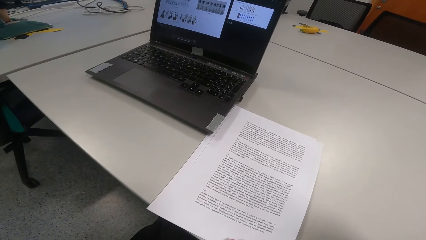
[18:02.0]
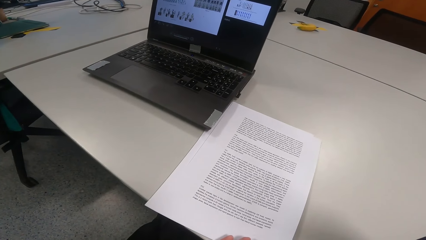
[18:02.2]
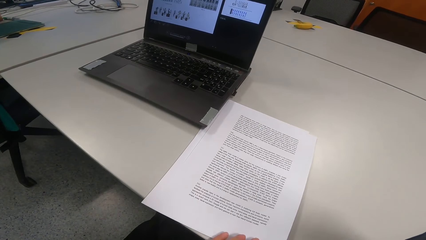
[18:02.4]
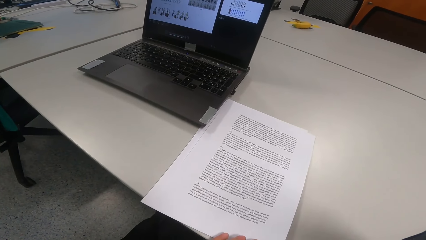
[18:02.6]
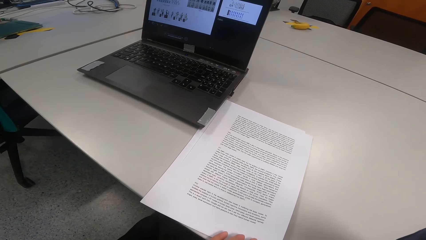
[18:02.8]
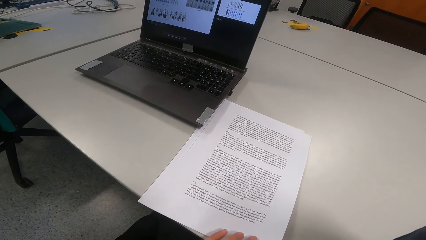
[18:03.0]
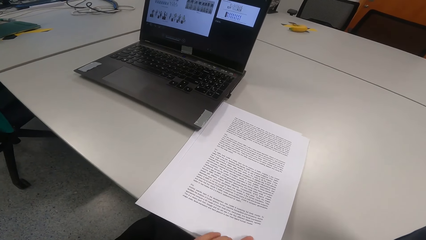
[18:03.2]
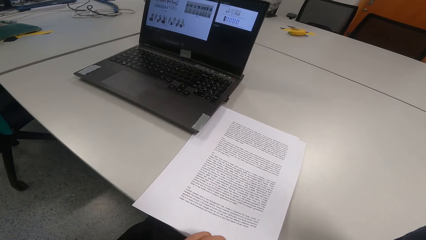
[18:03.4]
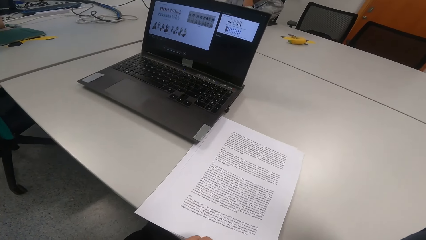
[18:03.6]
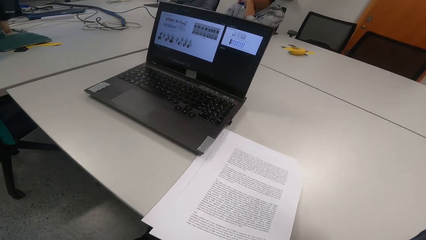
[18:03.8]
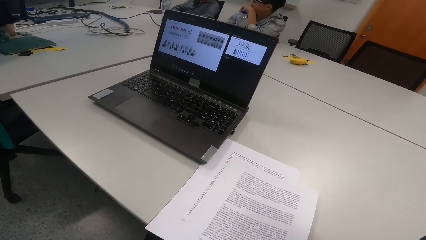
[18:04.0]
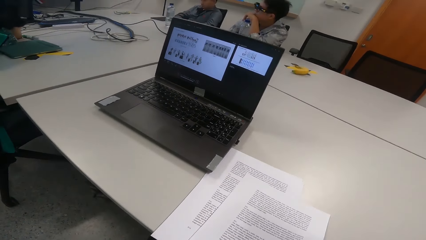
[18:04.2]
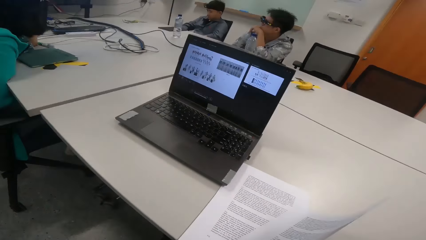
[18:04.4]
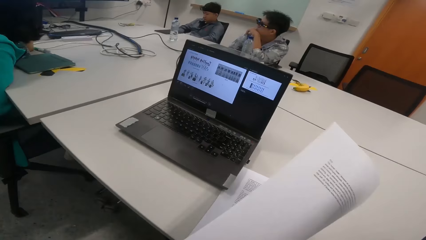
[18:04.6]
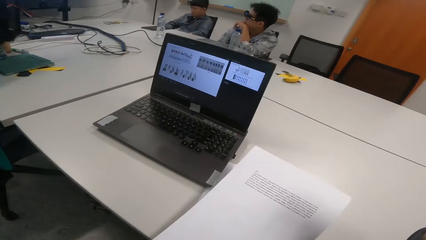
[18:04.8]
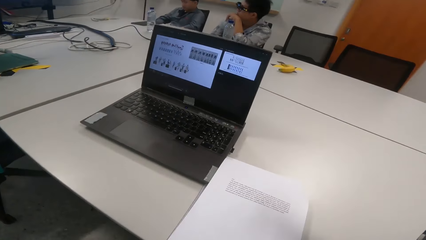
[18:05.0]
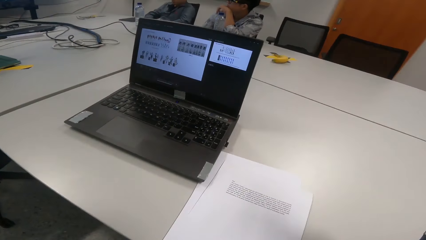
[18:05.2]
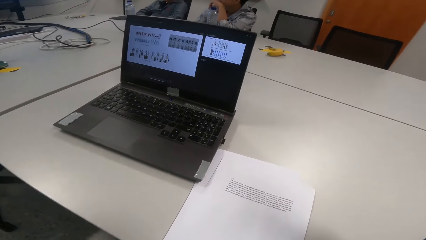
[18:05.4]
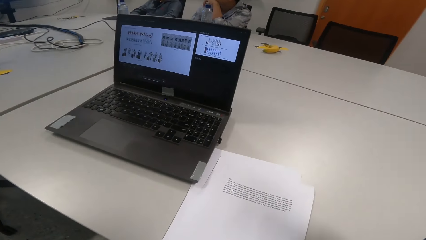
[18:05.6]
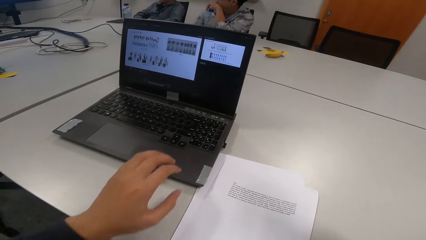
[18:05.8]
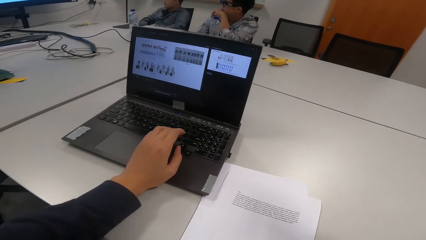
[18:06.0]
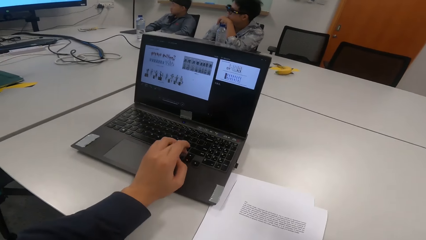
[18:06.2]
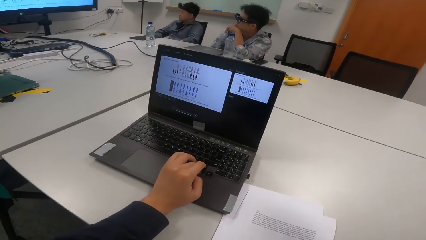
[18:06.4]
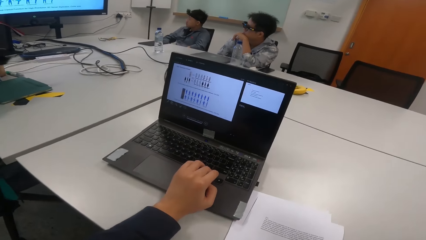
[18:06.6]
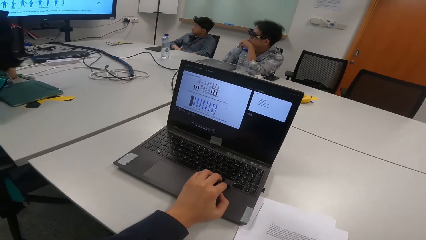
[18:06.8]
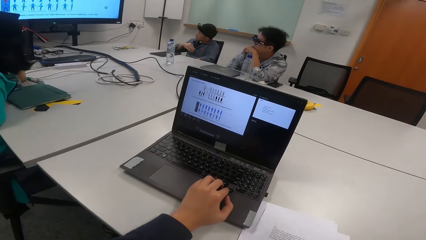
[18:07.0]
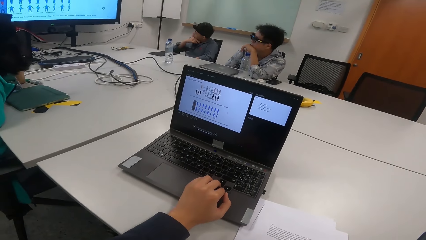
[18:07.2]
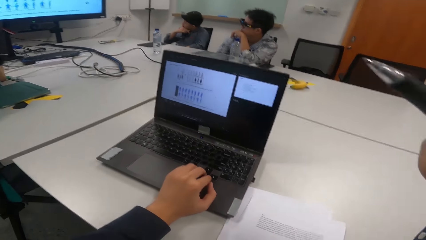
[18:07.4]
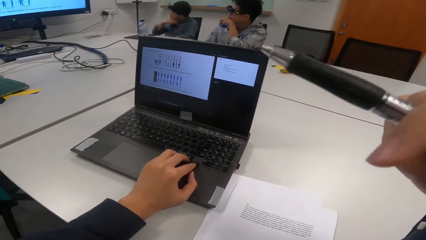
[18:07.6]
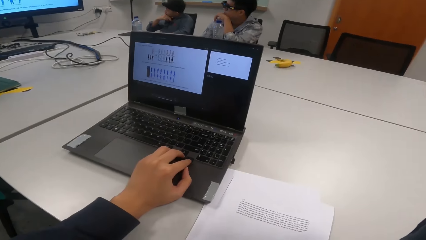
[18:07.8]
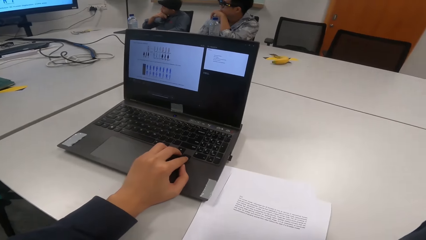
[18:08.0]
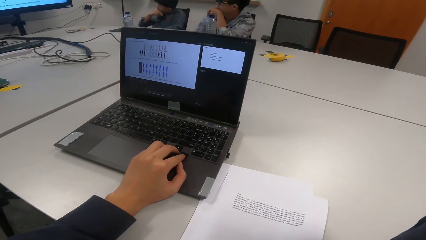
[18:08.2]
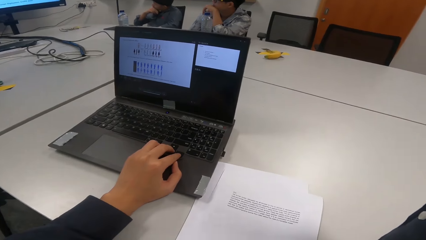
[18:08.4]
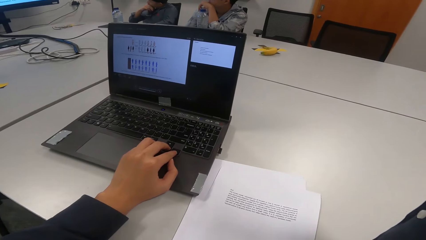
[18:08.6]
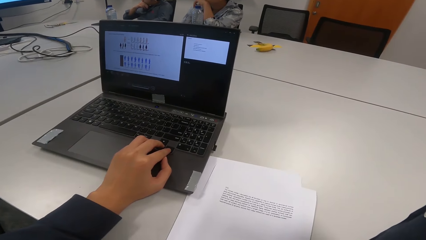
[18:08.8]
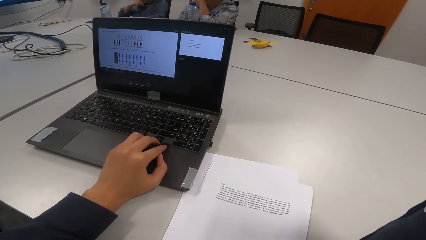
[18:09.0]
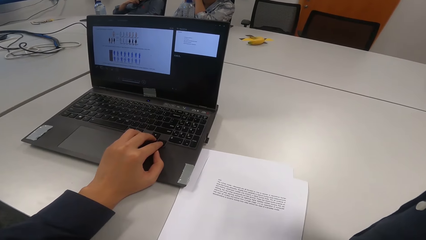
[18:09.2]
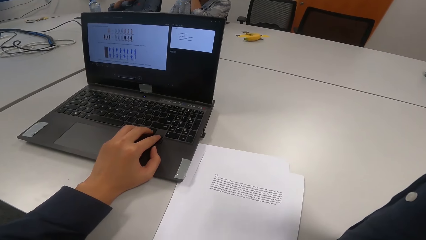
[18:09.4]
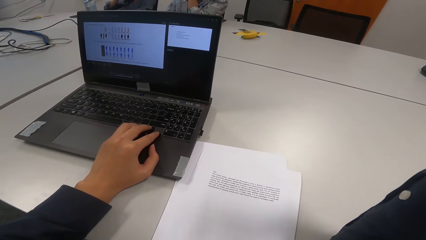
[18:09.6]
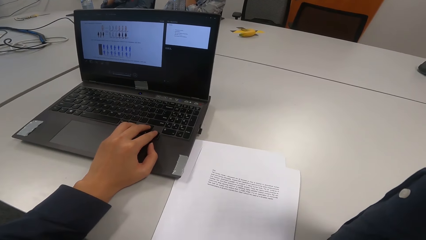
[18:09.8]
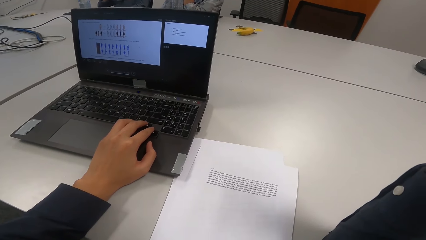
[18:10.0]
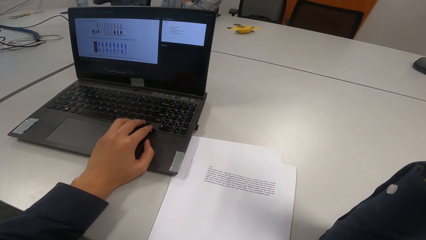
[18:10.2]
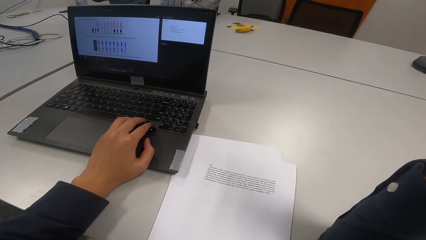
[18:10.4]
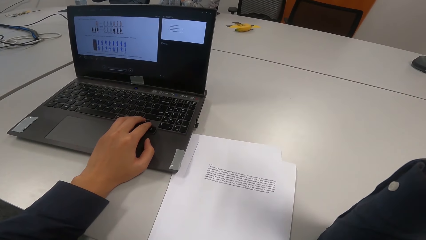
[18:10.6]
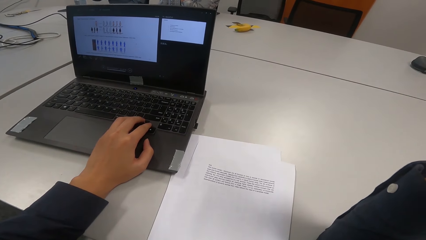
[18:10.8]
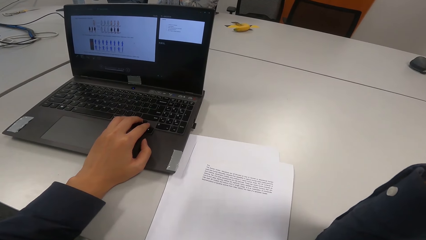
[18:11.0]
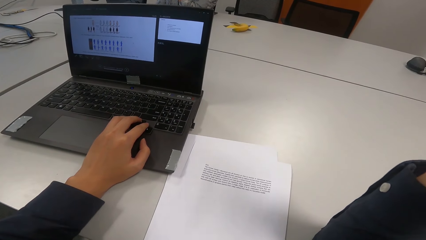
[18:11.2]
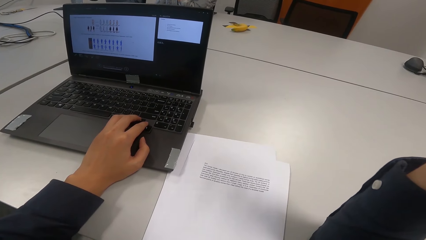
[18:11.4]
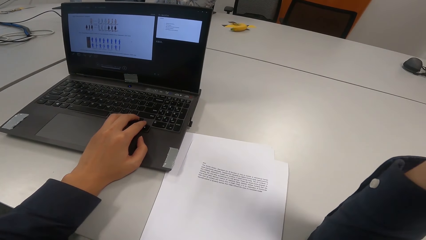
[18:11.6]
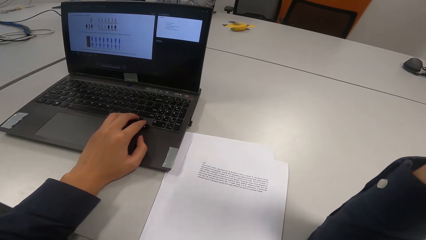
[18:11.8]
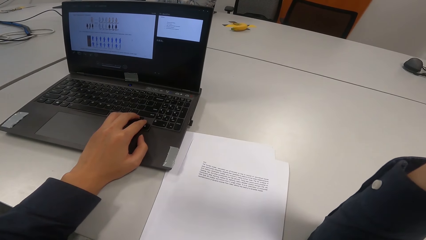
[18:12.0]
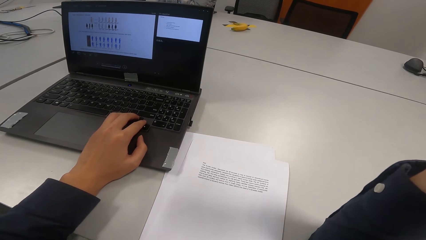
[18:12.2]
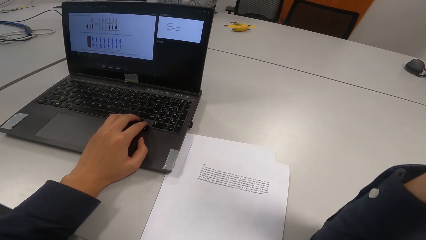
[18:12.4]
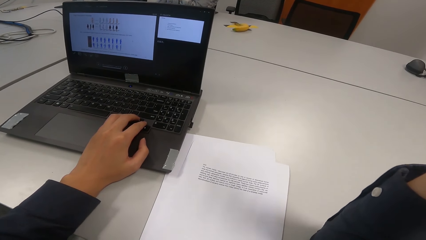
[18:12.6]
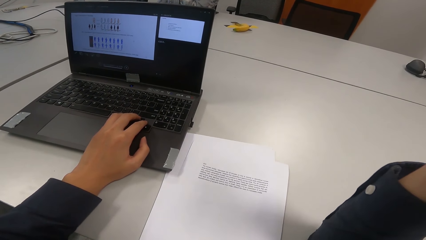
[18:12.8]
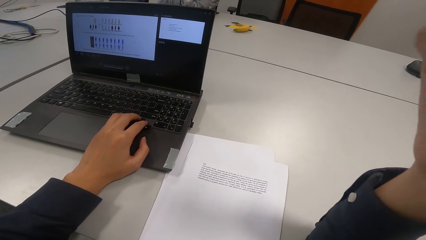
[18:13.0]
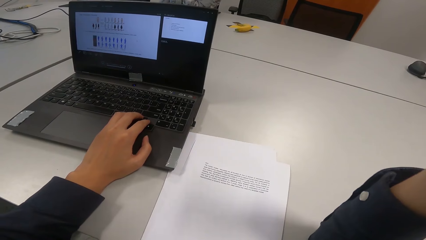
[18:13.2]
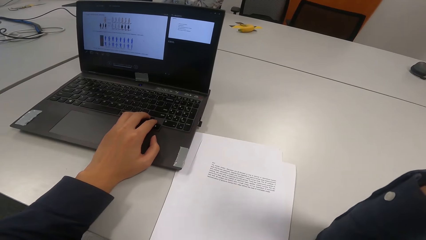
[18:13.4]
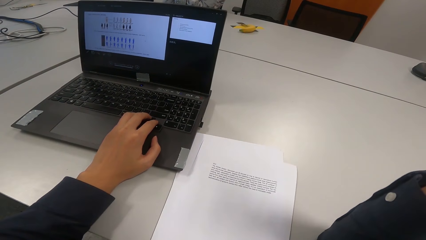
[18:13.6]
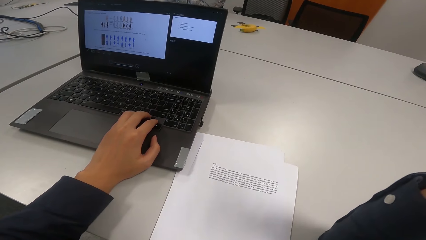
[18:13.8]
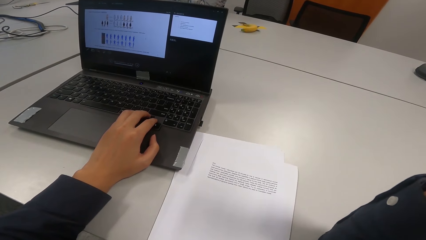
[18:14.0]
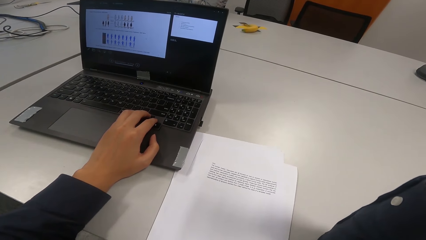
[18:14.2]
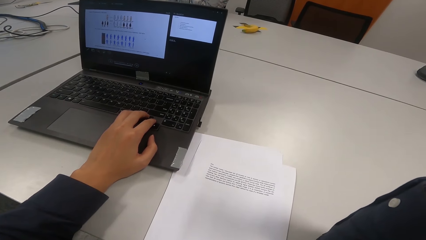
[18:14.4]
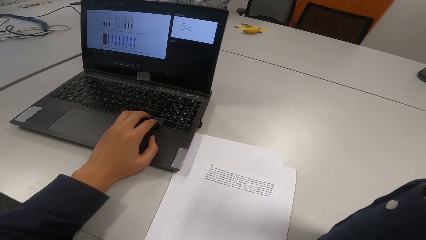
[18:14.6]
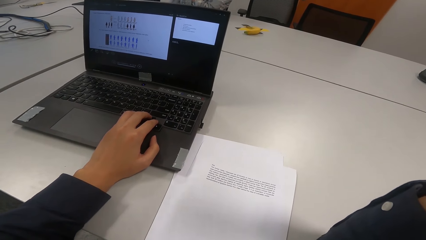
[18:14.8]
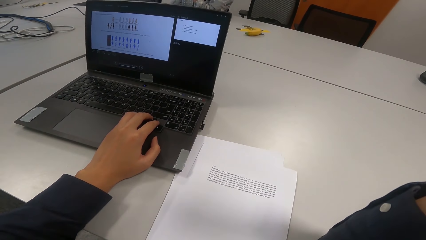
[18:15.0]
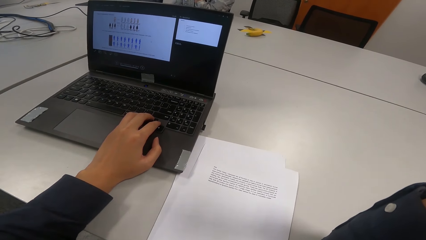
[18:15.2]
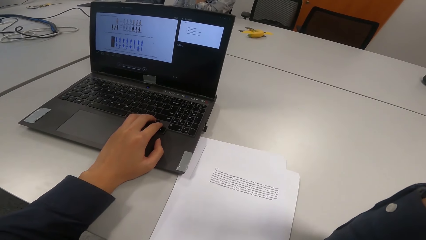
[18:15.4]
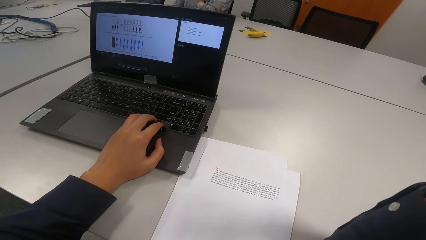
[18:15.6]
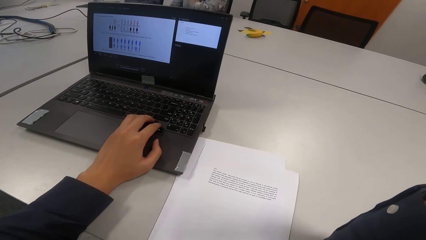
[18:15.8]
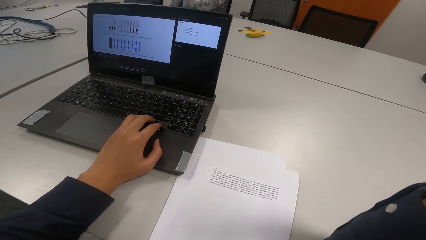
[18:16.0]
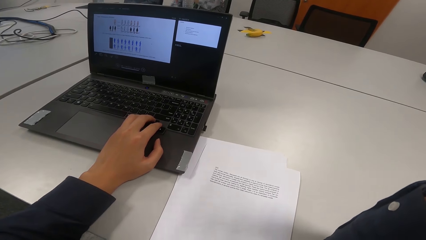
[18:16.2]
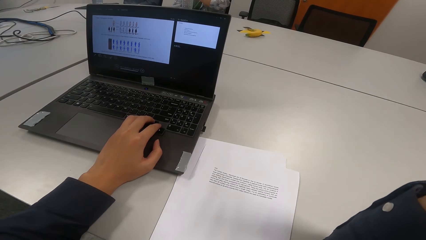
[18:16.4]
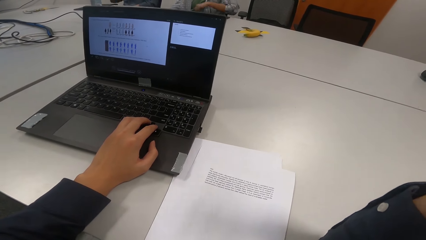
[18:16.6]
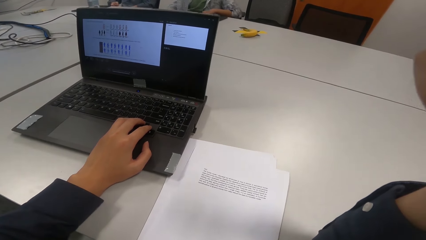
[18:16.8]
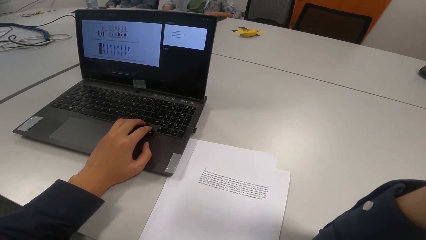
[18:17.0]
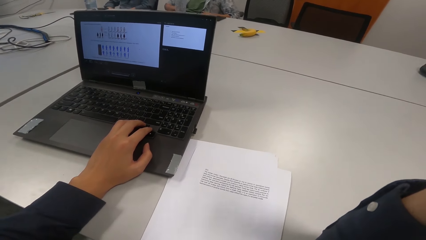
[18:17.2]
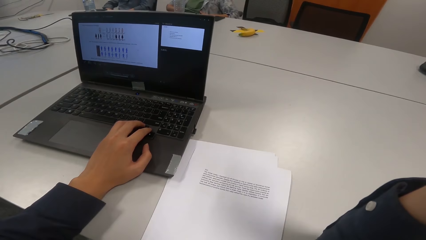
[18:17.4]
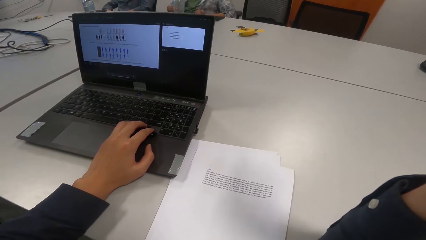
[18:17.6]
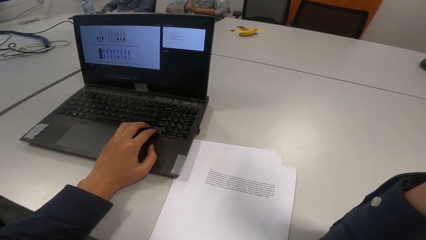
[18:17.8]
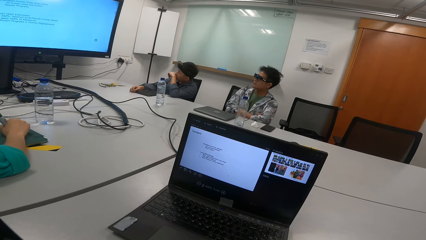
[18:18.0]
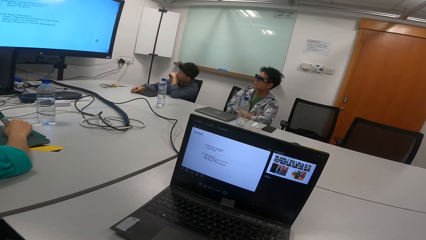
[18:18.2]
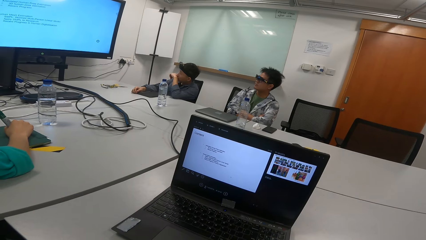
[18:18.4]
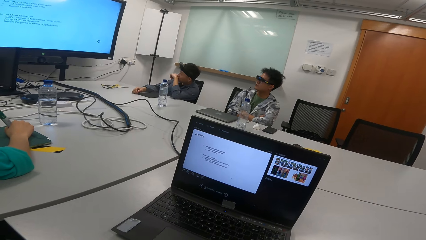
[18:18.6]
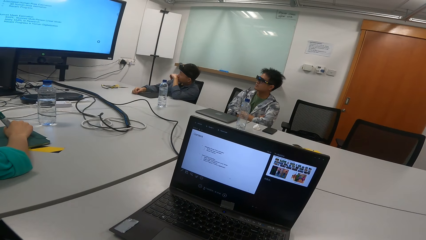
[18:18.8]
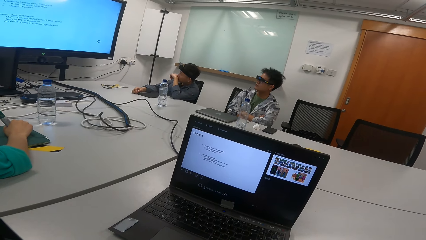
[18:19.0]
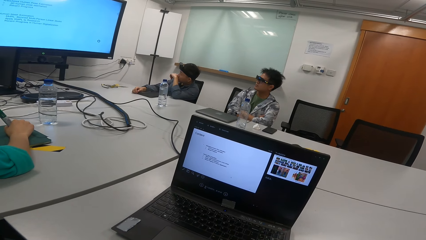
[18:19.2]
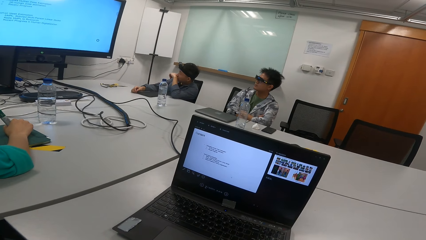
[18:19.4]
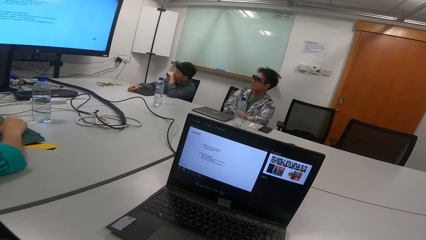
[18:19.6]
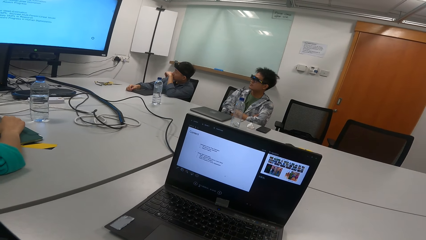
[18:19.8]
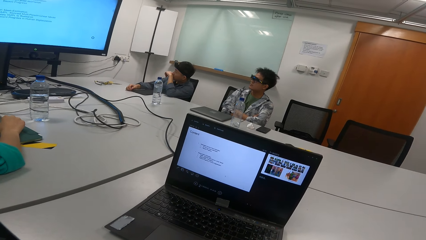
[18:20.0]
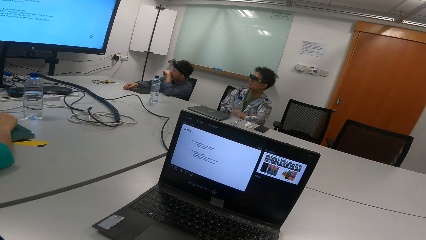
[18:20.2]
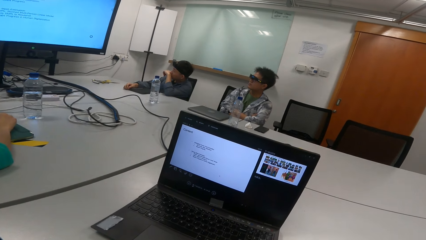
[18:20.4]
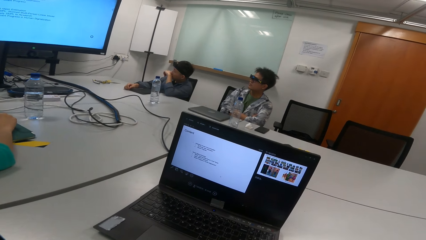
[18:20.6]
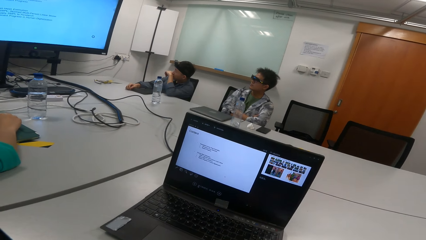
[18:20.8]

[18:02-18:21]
The camera wearer turns a paper. They operate the laptop. They read a presentation. A man adjusts the sitting position. A person holds a marker pen.
